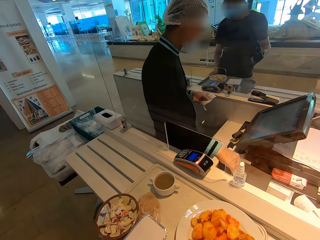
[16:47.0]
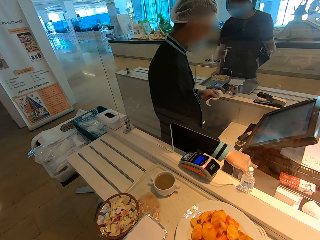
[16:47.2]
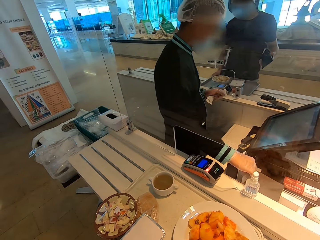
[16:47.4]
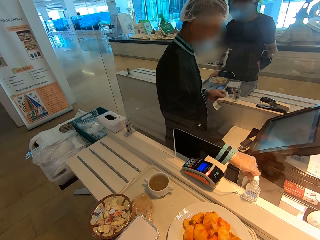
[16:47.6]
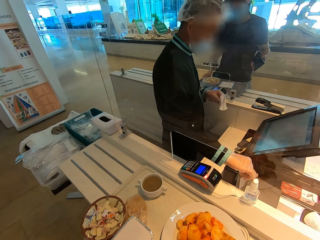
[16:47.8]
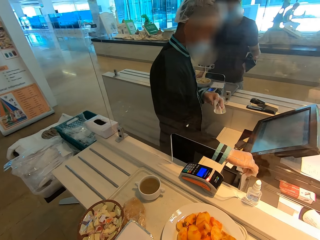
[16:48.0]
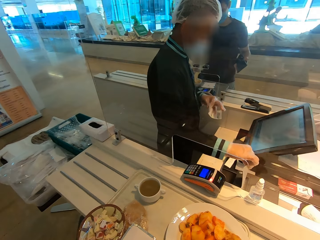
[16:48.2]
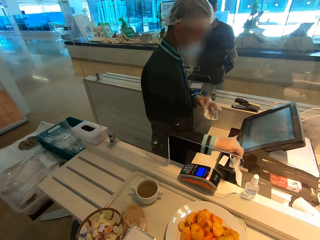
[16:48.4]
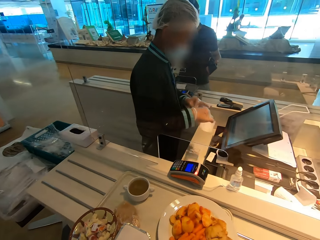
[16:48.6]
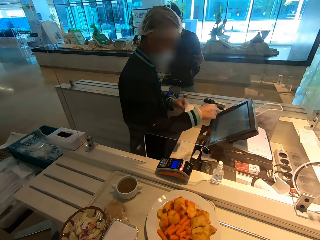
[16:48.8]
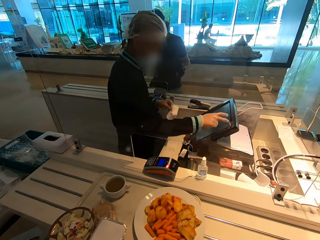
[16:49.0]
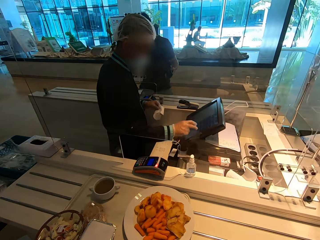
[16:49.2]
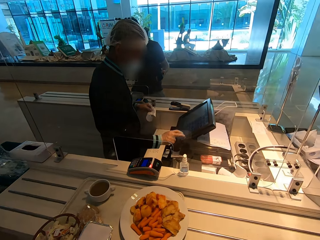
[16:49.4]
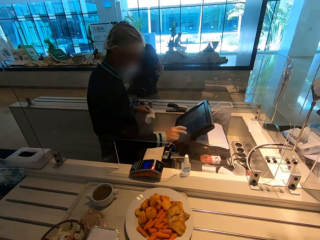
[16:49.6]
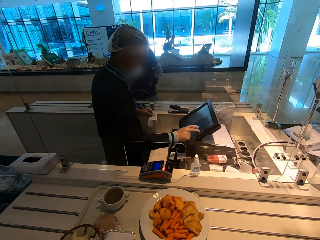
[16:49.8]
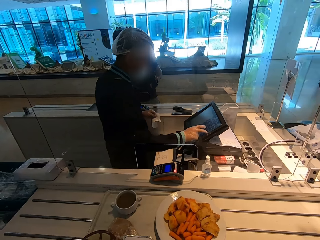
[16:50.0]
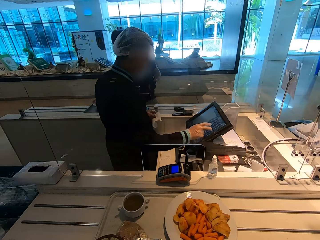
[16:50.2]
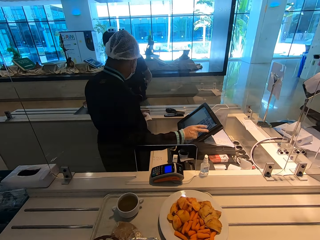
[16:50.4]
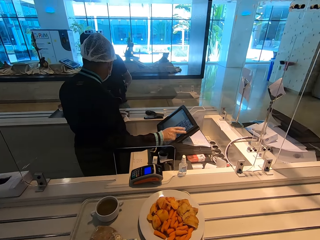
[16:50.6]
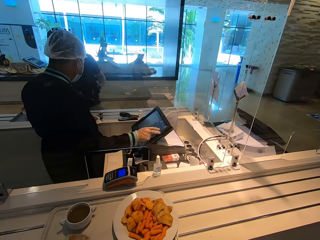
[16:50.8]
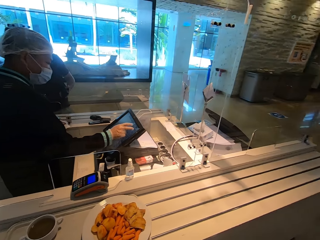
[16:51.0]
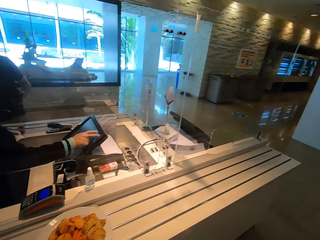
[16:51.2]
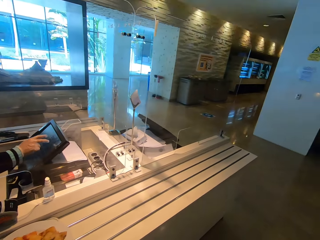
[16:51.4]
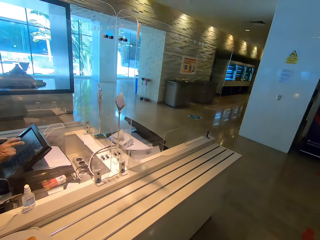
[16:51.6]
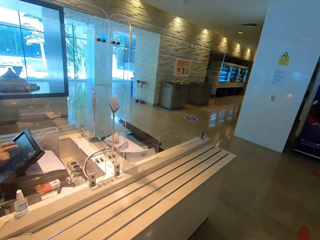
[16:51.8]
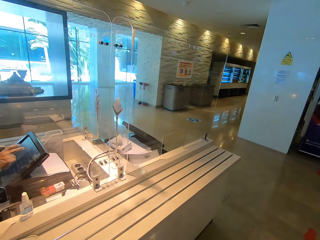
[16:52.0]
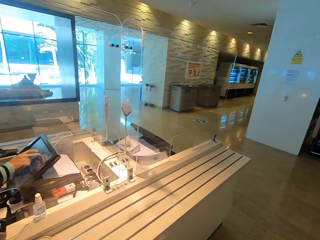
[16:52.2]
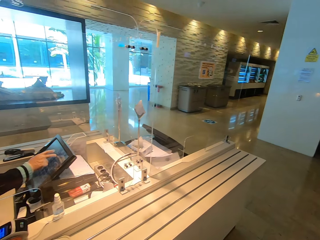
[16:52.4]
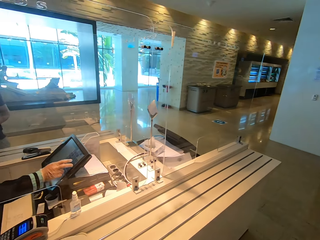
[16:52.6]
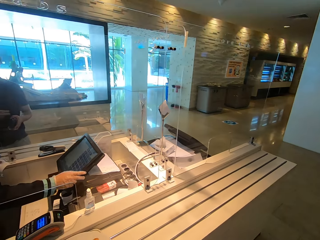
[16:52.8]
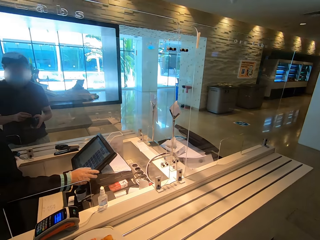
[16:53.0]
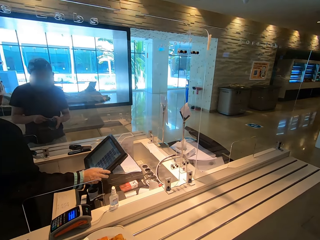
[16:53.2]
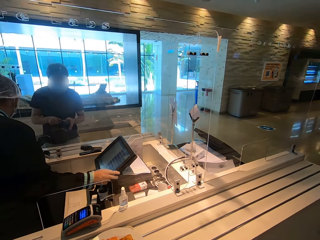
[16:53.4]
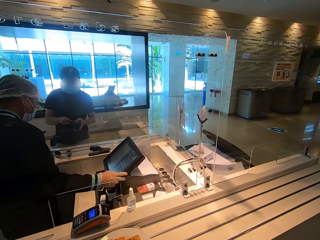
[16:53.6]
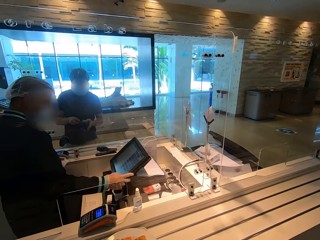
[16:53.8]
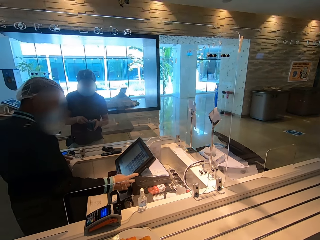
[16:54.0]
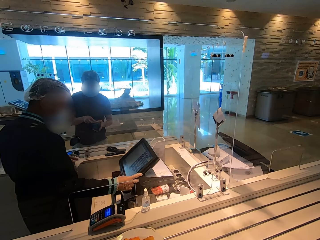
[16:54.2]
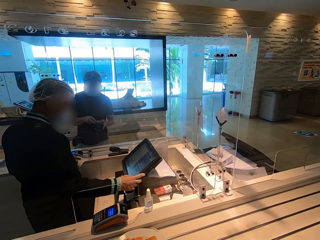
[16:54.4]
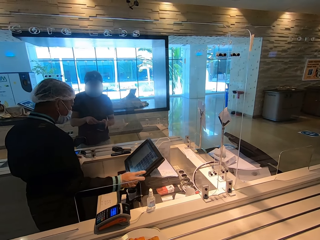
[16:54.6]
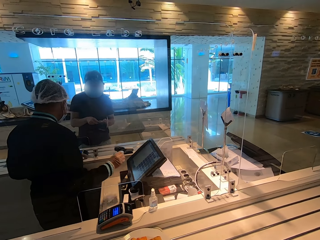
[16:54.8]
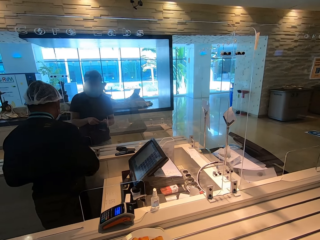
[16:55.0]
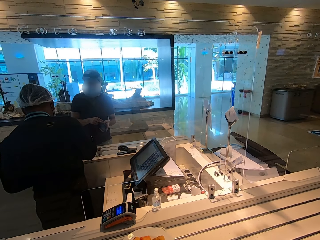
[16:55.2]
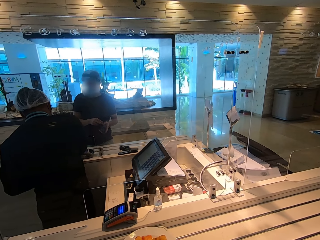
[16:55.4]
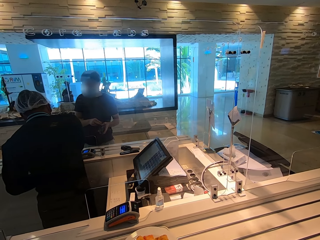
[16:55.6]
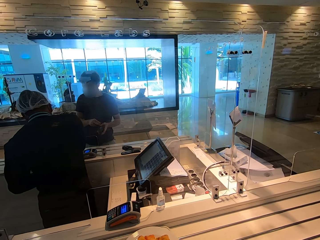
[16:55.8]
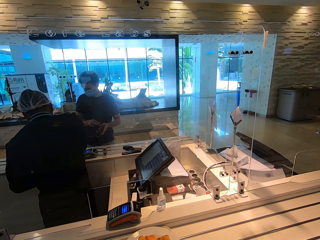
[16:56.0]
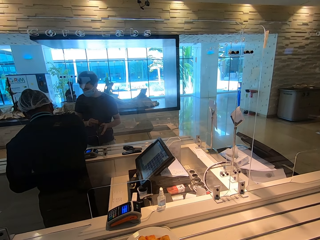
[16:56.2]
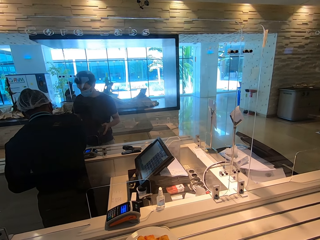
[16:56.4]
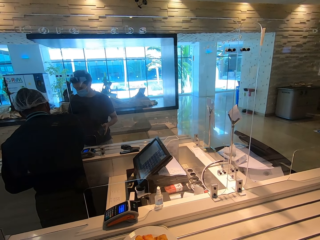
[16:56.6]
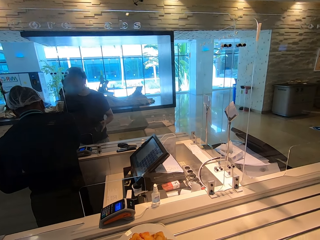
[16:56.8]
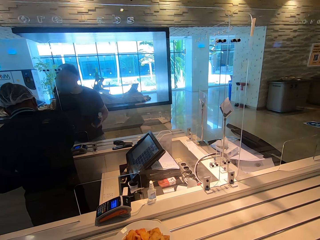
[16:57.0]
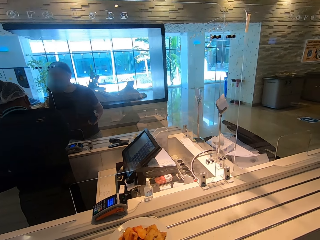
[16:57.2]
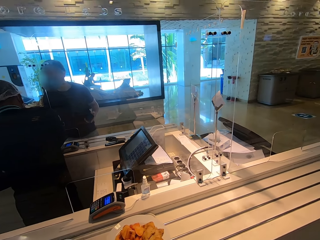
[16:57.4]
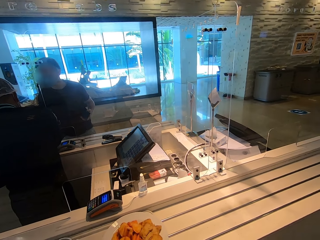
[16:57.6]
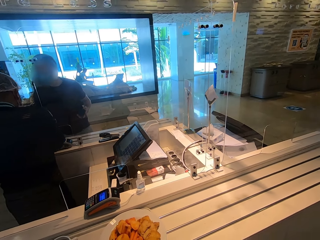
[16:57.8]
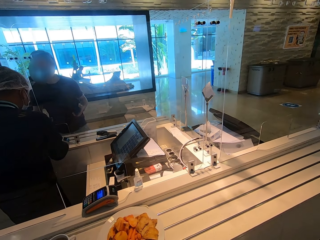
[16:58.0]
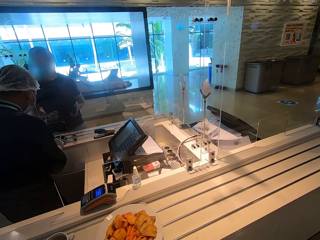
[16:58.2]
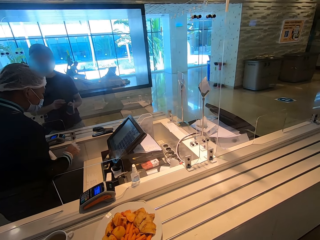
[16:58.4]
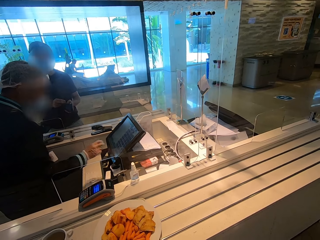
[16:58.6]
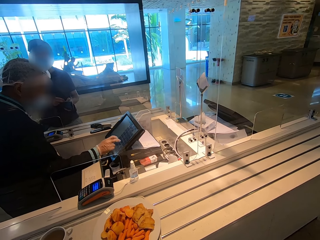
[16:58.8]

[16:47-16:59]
The camera wearer moves the food tray. The cashier picks up the receipt and dials the computer.

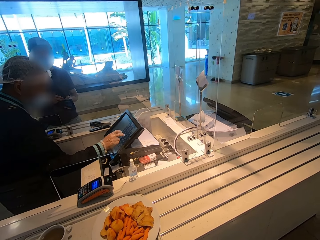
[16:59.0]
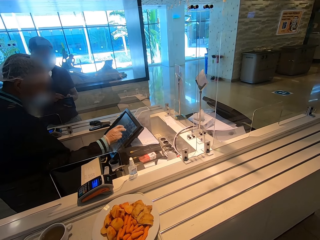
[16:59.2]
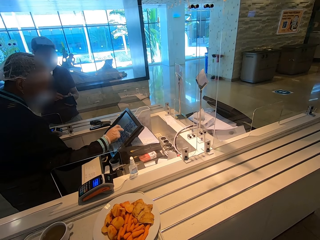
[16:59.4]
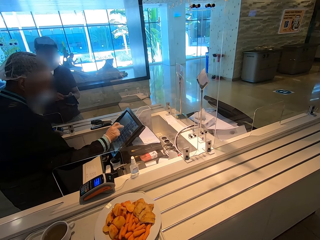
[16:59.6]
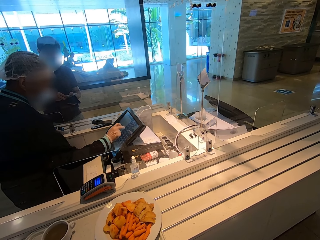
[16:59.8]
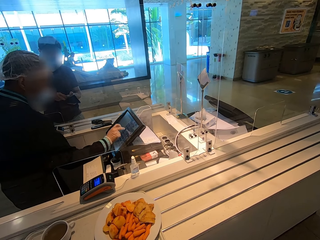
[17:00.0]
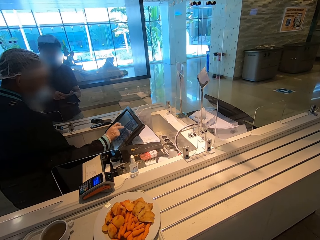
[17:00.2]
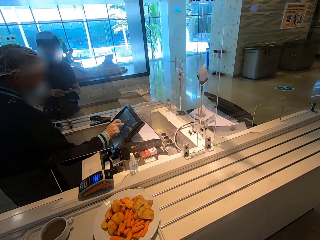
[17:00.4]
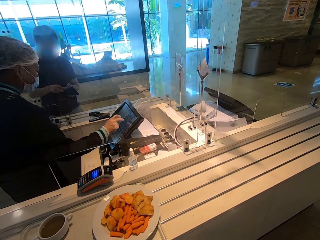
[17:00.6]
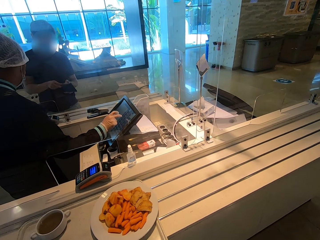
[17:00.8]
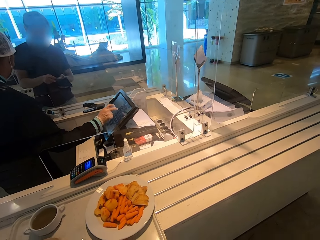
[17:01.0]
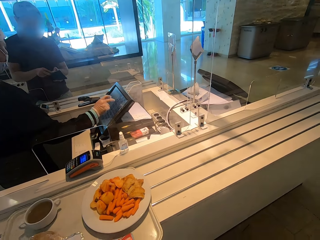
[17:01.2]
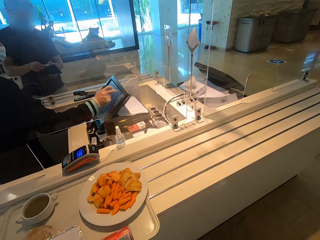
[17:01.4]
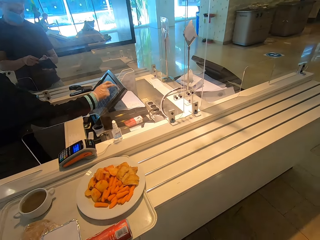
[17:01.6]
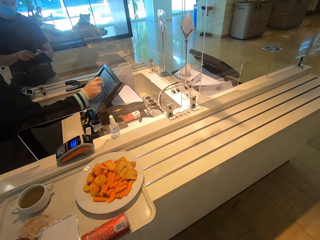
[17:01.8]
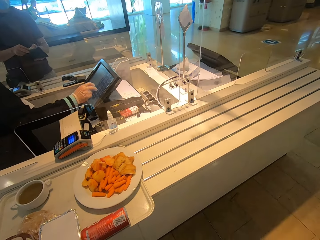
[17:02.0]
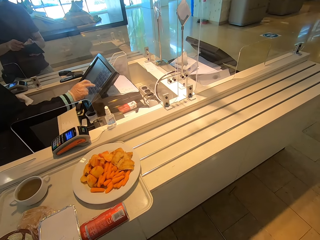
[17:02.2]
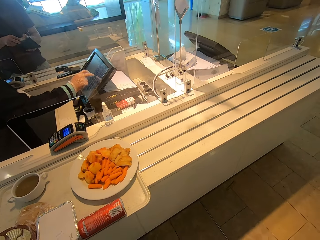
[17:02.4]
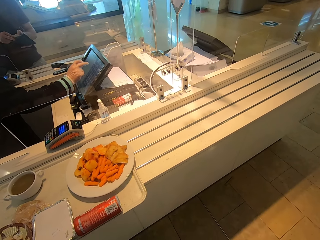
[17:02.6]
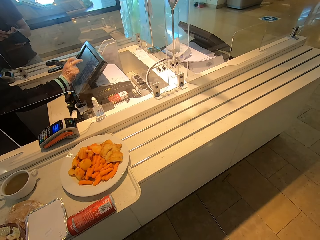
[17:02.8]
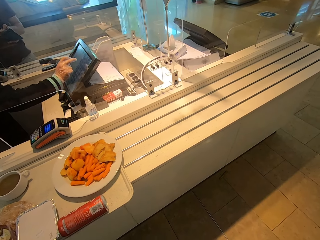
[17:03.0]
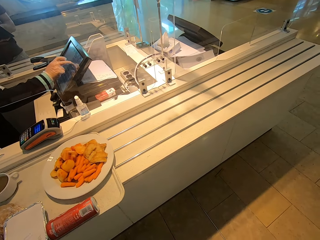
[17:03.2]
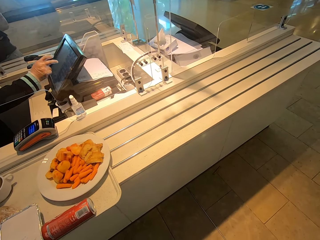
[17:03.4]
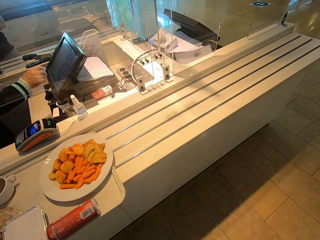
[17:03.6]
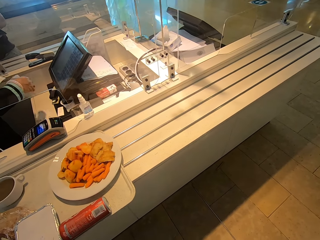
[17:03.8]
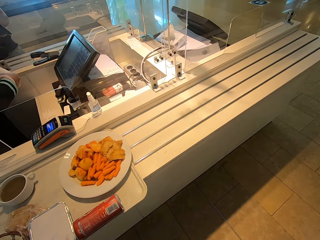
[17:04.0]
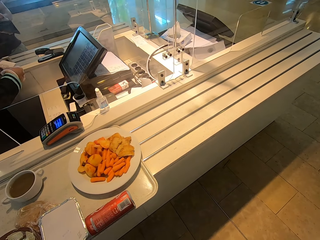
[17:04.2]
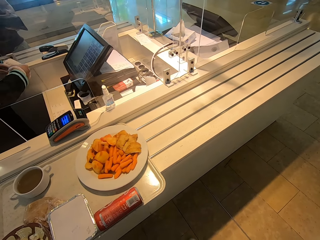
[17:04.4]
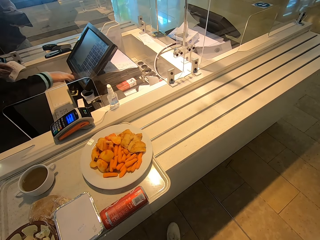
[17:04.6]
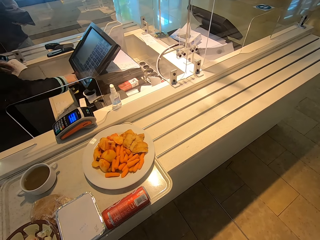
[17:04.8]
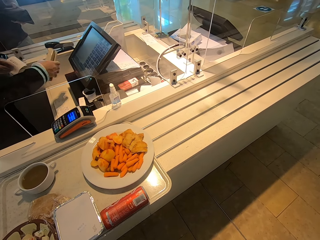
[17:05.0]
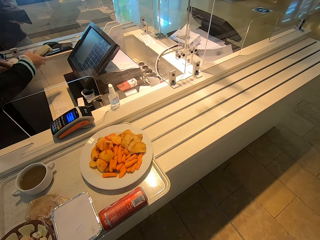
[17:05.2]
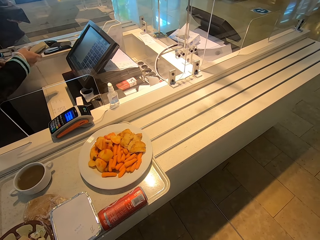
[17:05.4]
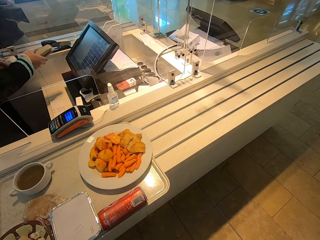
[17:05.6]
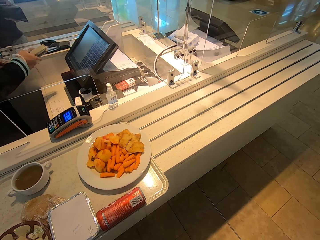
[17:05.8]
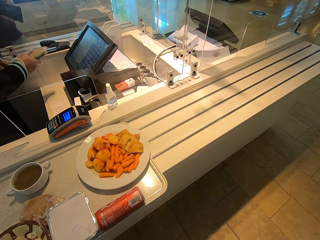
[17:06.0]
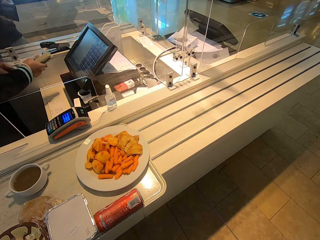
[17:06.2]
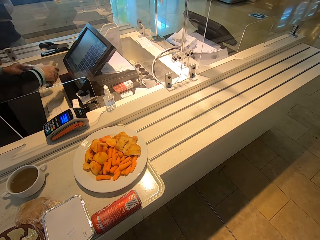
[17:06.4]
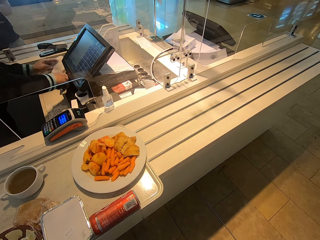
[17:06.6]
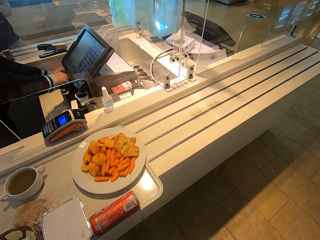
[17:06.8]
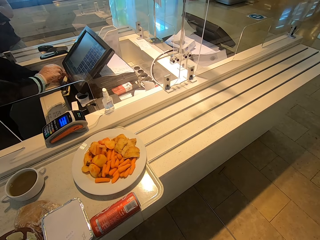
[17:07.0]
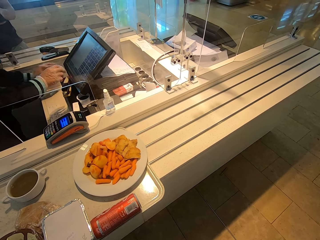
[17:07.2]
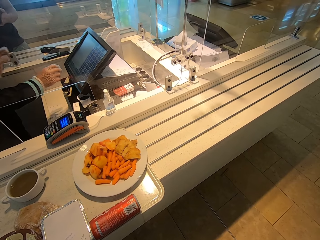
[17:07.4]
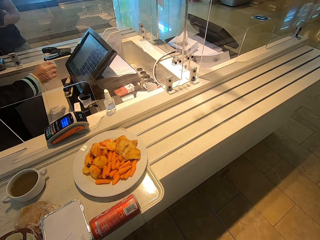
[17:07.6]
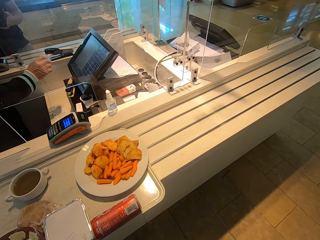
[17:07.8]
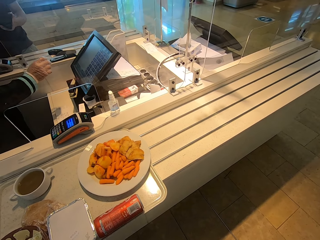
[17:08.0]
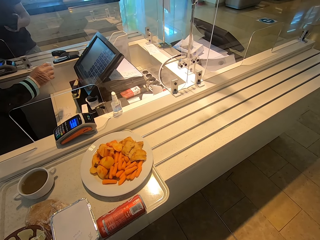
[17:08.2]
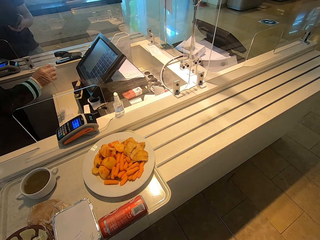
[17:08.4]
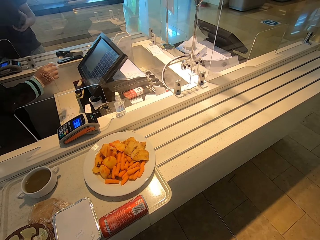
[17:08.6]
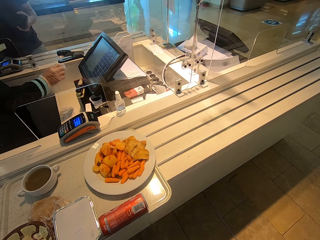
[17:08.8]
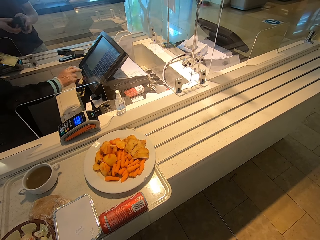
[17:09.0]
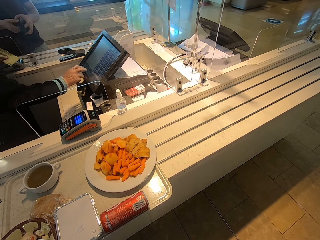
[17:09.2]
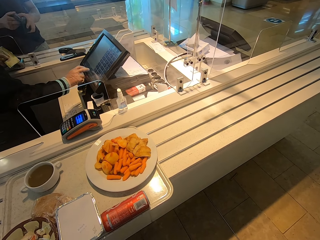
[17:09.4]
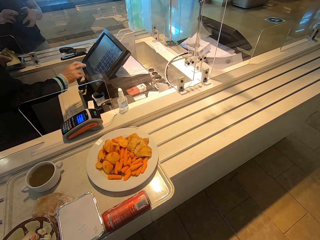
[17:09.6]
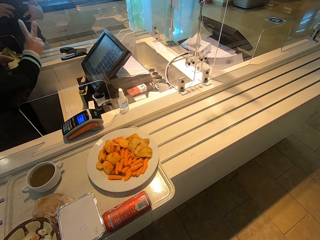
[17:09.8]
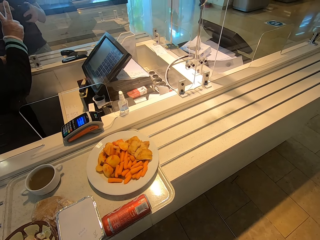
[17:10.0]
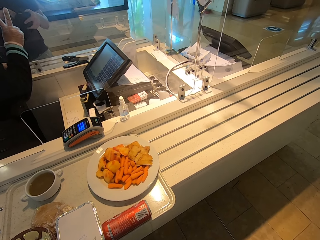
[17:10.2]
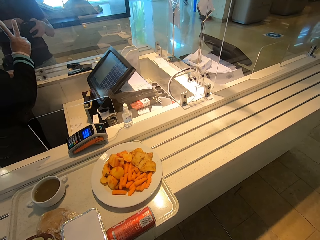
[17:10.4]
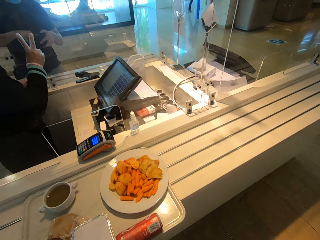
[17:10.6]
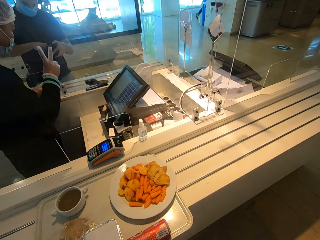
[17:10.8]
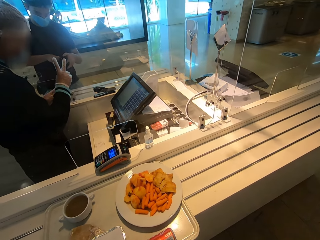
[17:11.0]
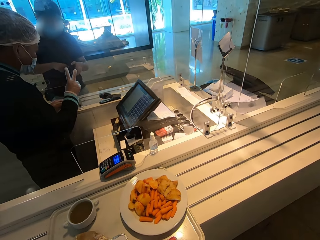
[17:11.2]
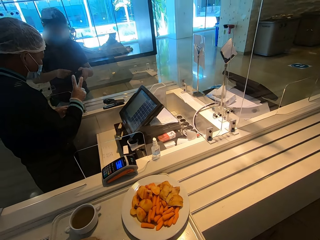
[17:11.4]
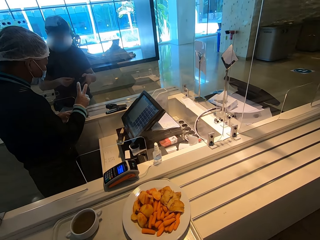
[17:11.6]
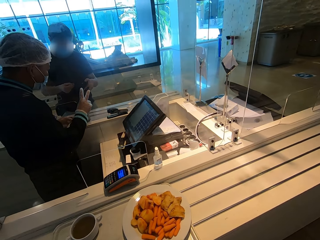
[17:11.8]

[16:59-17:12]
A cashier picks up a stapler. The cashier puts the stapler and receipt down. The cashier takes money from a man.
